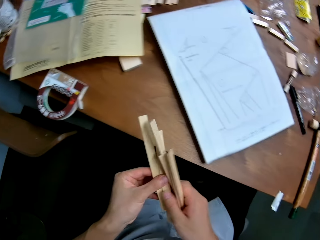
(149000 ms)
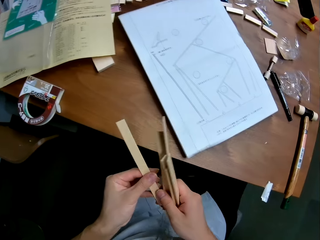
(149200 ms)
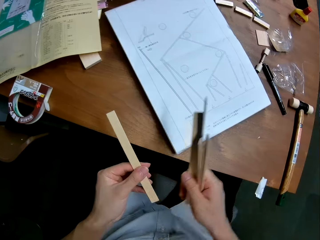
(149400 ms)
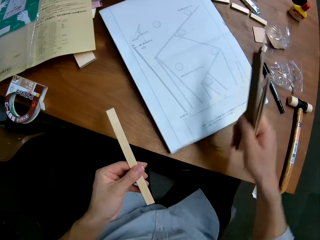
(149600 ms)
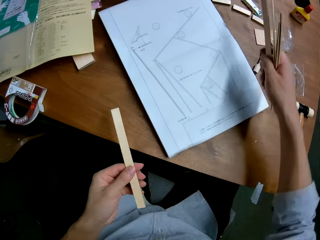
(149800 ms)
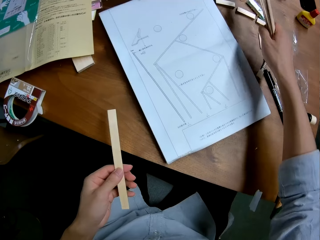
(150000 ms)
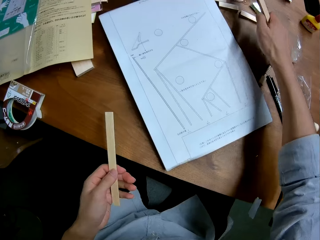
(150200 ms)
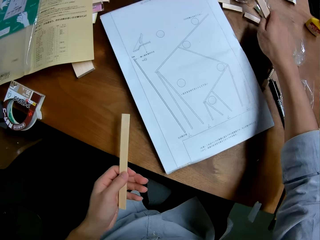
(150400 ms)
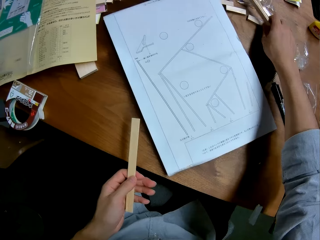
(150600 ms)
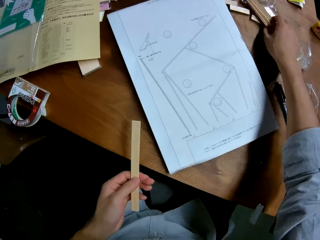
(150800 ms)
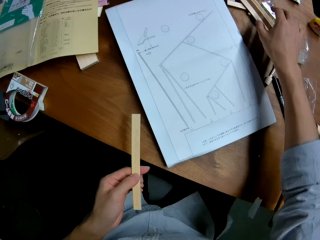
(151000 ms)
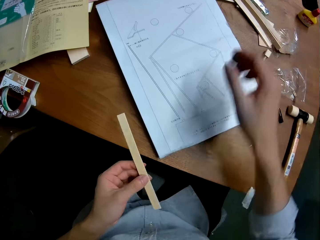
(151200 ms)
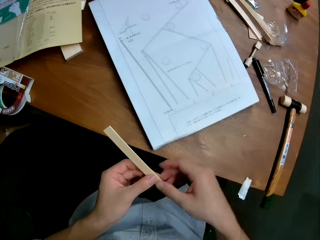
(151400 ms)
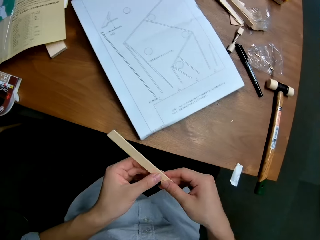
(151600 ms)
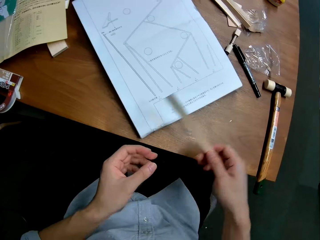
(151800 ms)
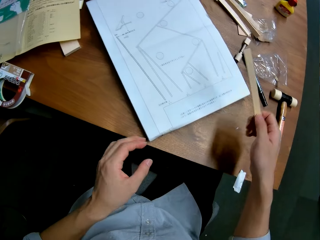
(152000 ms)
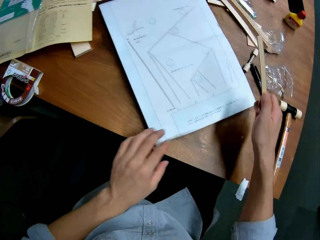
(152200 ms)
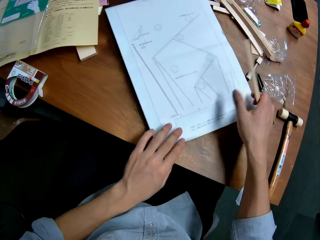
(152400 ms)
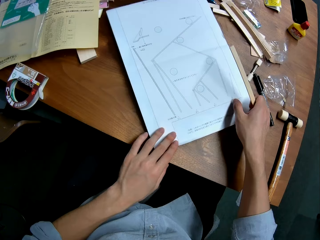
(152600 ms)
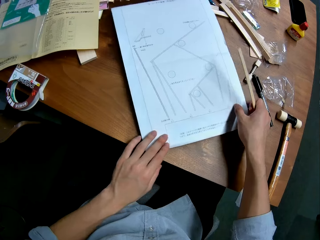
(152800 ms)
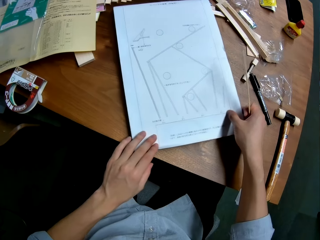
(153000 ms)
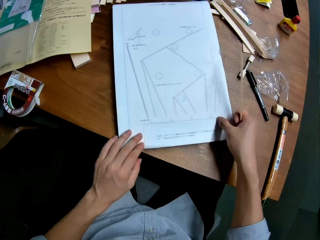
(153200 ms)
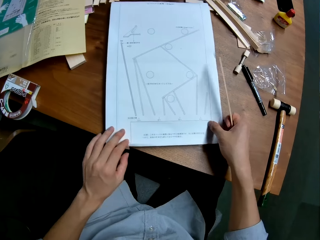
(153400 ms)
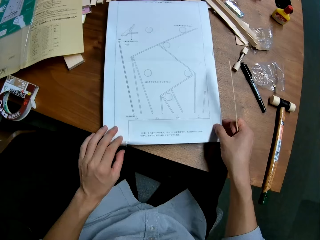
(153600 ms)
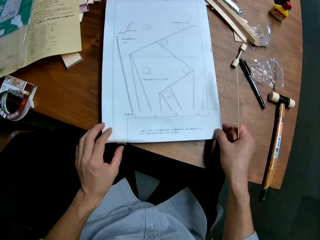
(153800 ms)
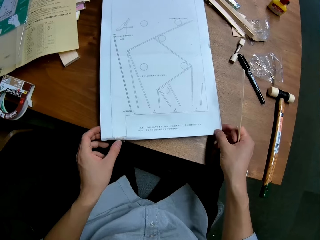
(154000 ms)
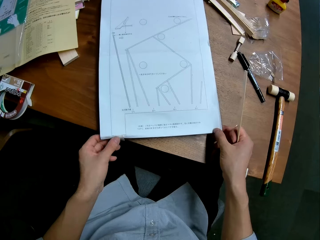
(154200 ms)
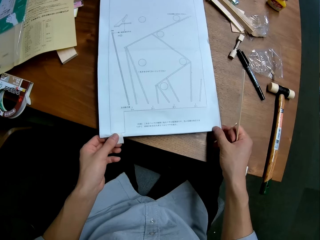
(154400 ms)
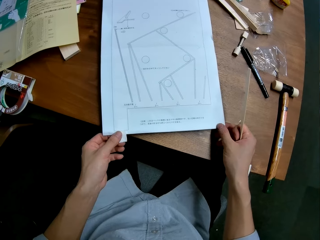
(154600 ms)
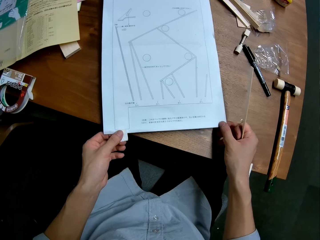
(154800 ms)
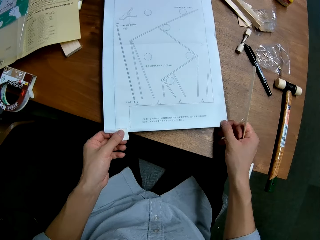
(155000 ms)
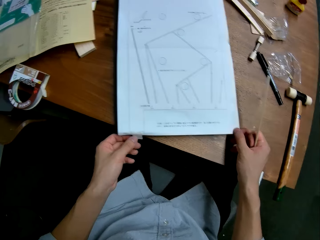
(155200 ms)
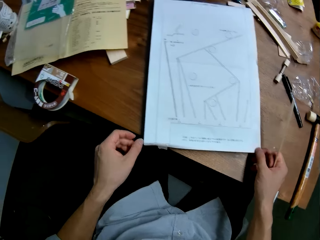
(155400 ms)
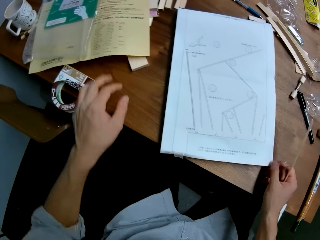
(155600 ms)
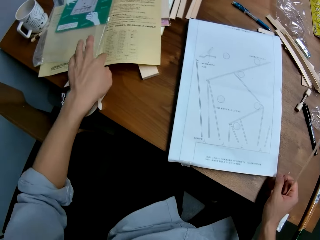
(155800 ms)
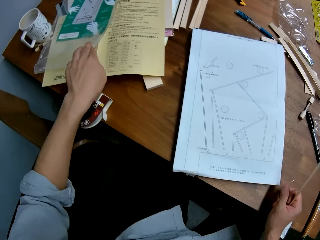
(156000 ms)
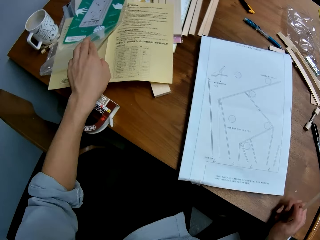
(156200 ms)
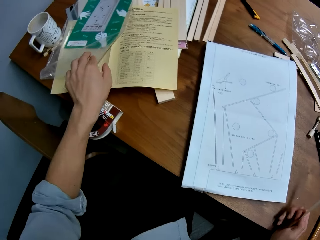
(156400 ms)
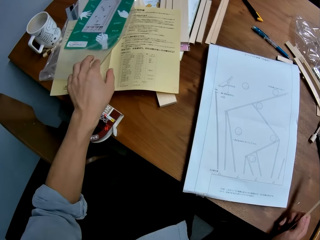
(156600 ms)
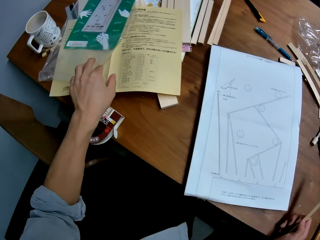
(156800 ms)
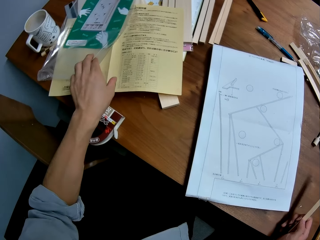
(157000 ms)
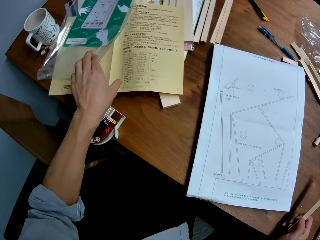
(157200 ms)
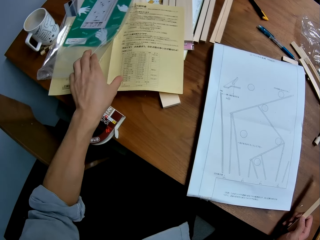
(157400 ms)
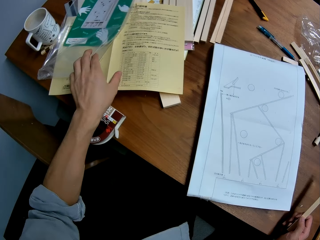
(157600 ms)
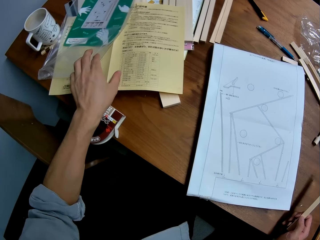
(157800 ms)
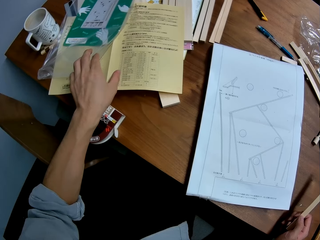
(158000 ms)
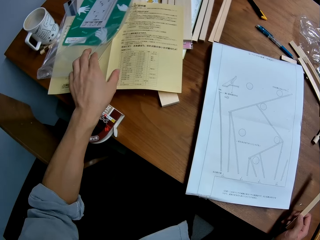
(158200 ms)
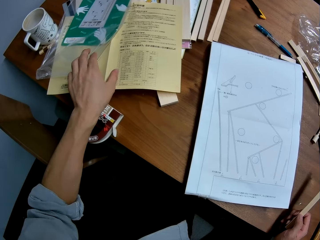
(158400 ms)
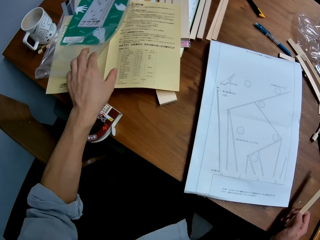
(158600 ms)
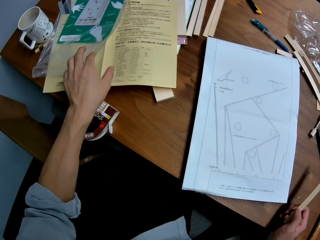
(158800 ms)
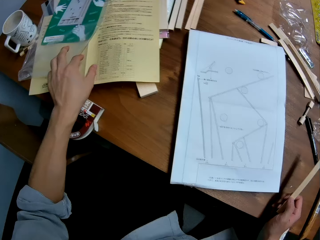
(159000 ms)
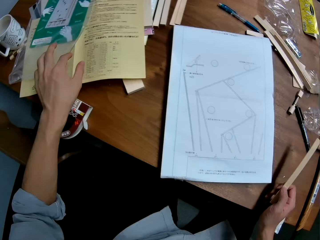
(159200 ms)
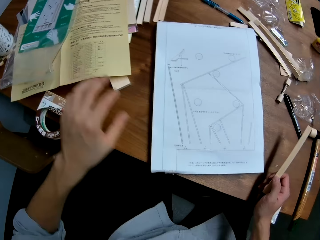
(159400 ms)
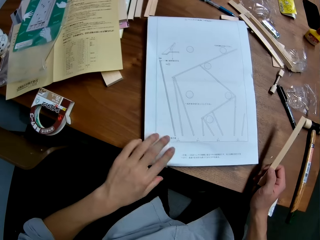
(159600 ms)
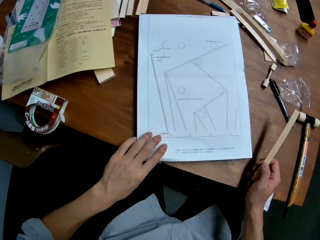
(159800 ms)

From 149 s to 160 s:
The camera wearer picks up one of the wood pieces. They place the other wood pieces on the table. They turn the paper on the table. They check the manual and touch the paper.

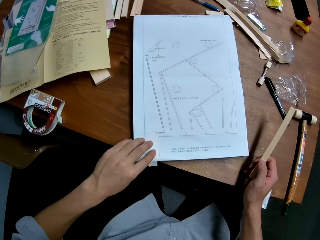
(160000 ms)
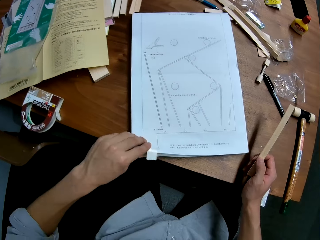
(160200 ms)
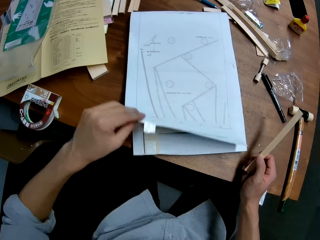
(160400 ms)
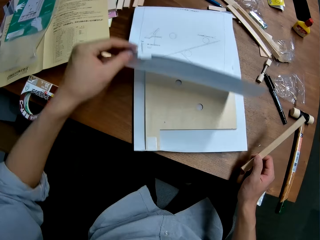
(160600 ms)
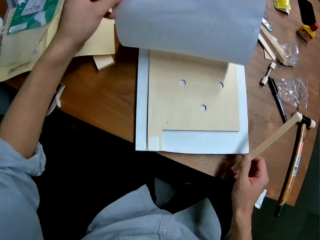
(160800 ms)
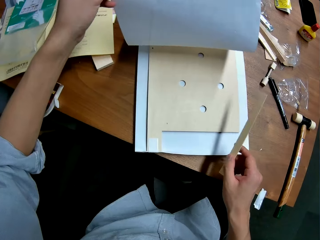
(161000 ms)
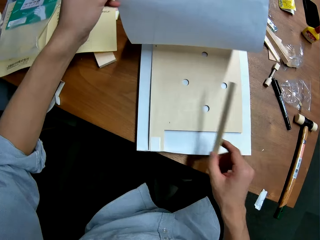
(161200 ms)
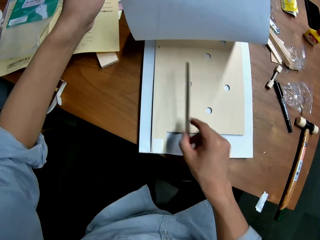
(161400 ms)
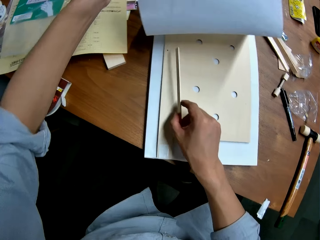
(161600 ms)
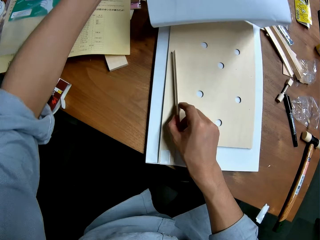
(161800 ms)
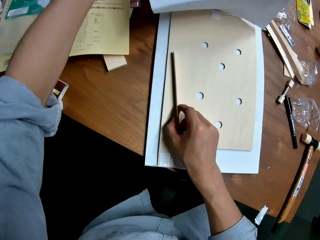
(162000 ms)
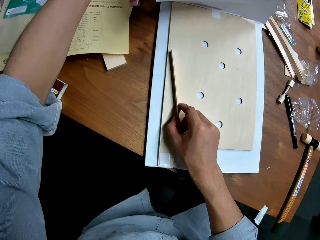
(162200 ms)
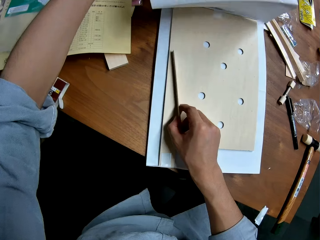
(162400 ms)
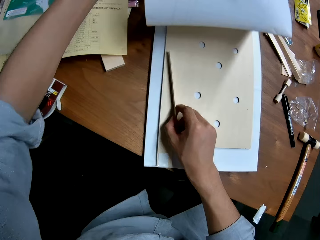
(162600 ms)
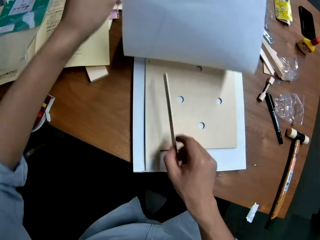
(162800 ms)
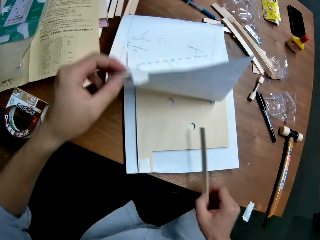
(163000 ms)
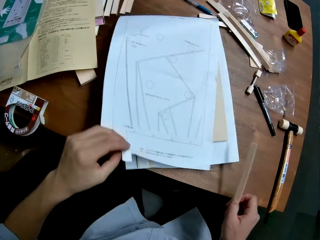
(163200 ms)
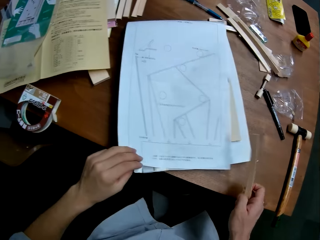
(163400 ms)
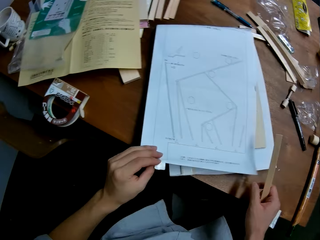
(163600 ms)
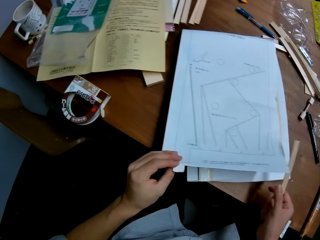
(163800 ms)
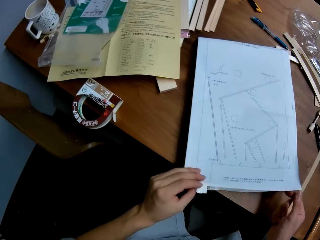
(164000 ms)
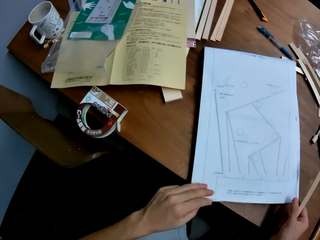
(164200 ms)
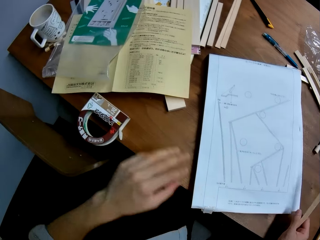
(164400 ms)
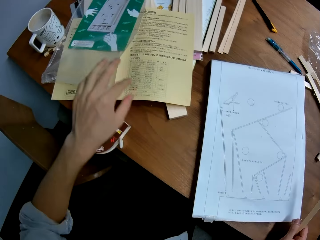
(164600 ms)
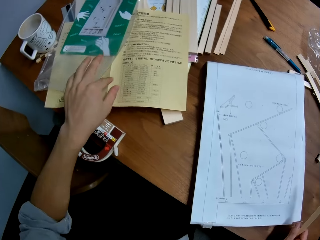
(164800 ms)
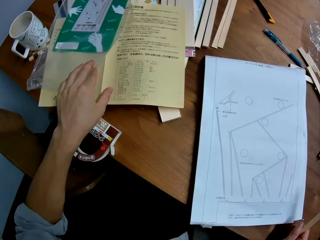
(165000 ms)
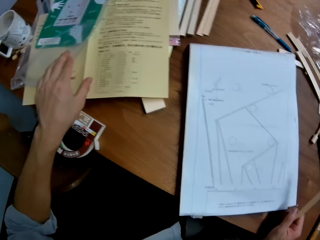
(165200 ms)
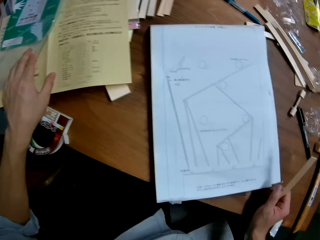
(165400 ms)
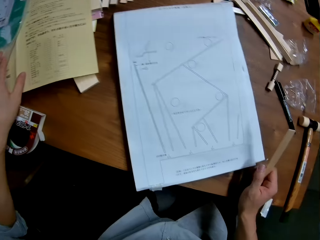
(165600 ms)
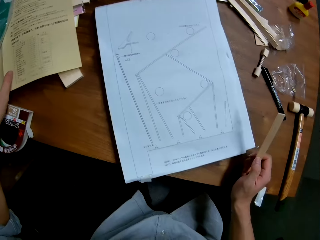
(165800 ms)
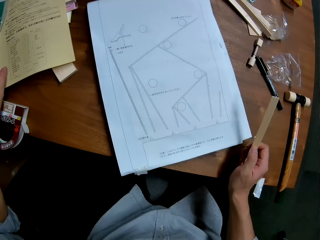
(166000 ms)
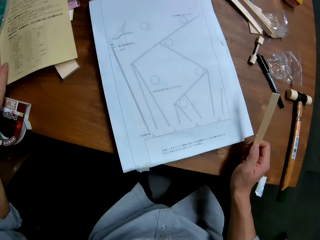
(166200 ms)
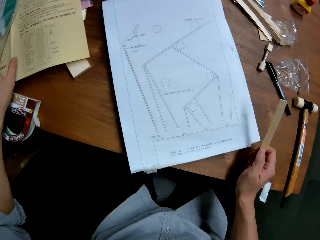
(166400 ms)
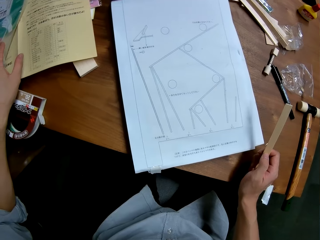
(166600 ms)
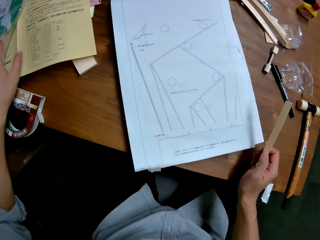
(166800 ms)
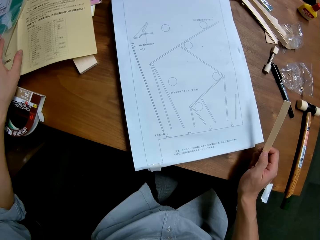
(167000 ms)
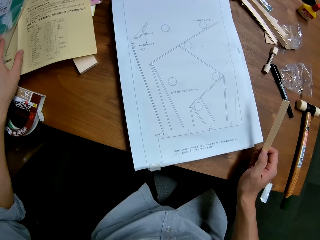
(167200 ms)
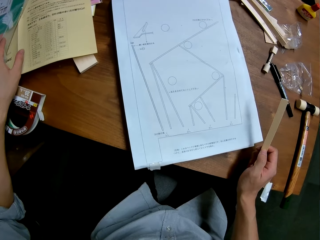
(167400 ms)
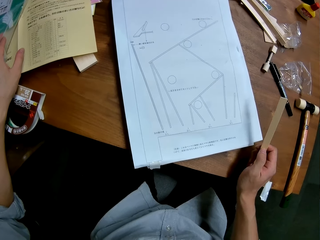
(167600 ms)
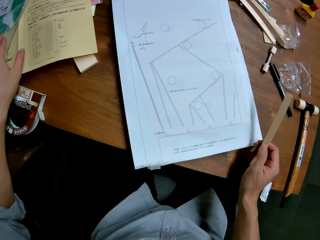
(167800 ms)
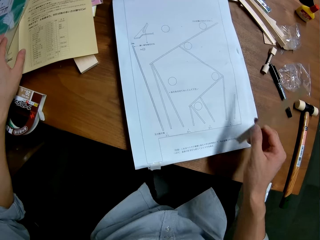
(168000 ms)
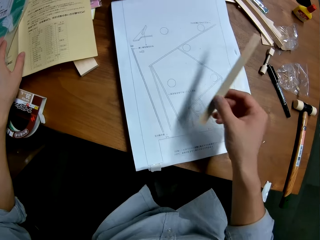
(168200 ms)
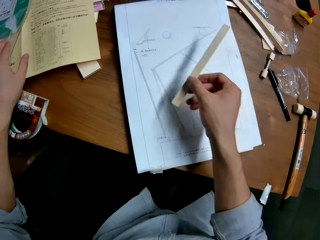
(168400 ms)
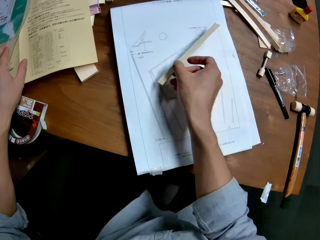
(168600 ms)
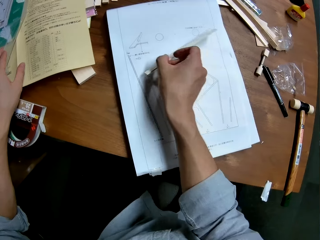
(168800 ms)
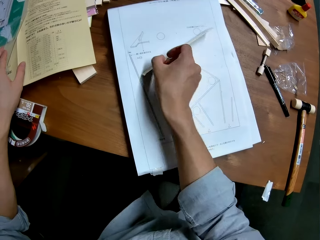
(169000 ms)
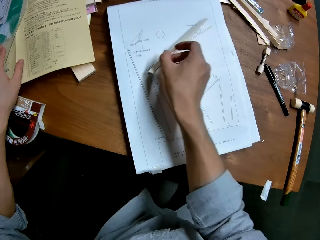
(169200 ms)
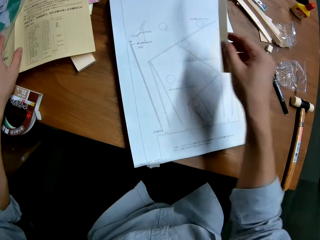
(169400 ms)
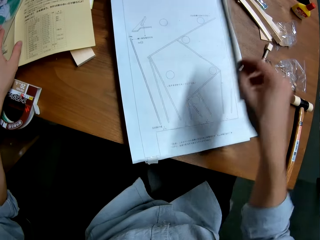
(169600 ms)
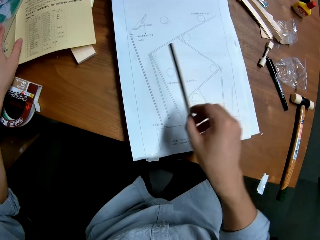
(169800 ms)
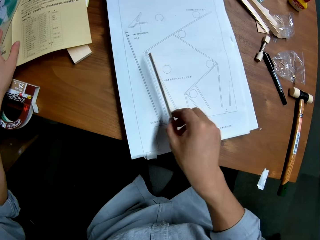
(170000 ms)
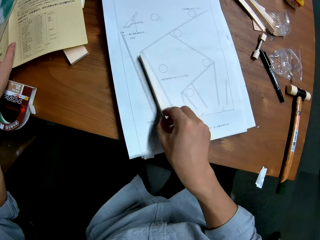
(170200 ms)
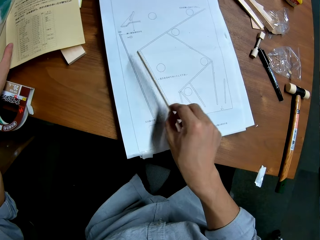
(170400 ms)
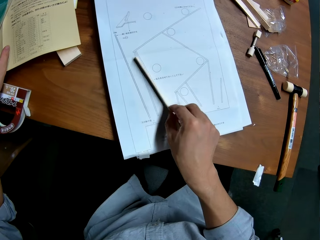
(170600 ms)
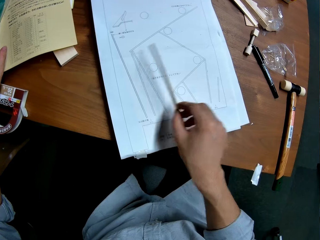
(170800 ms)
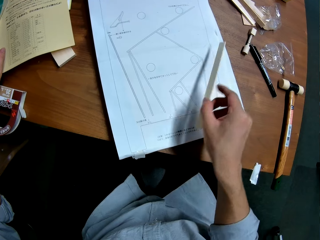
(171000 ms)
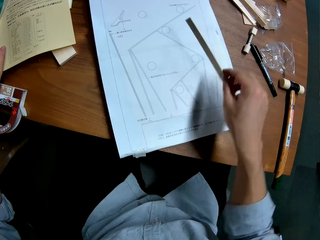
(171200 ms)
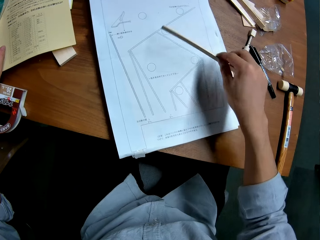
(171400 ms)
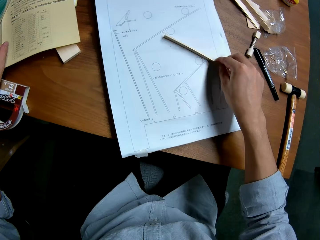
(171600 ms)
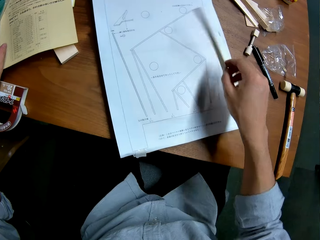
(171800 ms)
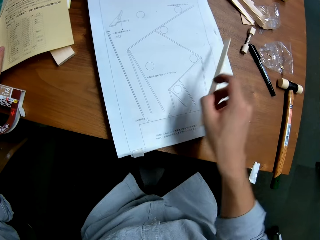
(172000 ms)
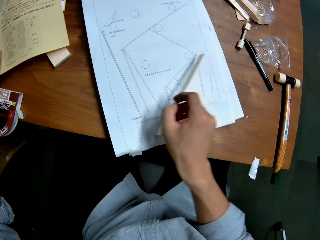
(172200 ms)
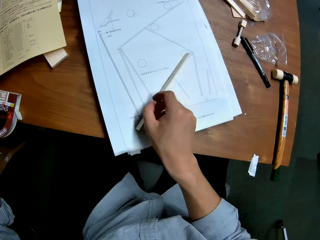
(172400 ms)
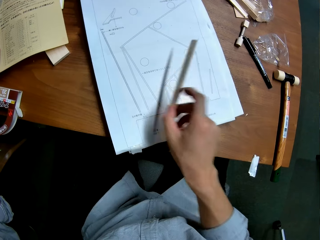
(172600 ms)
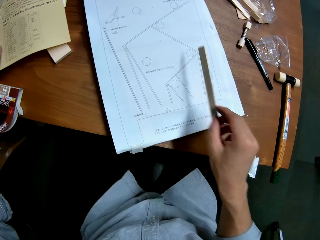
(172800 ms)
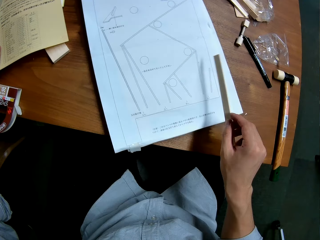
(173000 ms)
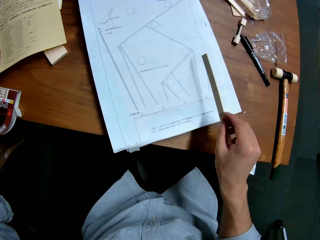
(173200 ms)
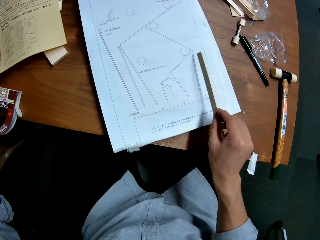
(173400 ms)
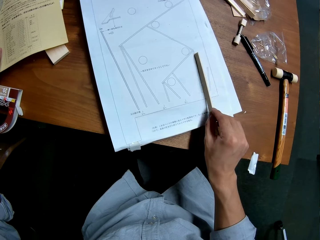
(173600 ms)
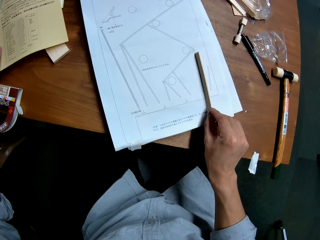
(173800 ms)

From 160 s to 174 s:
The camera wearer raises up the paper. He opens the paper. He places down the paper. He closes the paper. He checks the manual. He places the wood piece in his hand on the drawing on the paper.
